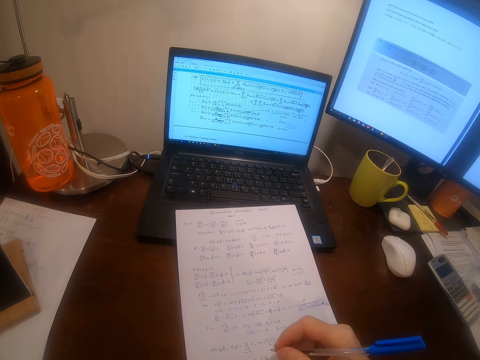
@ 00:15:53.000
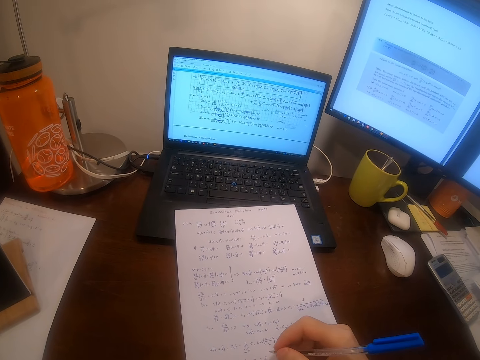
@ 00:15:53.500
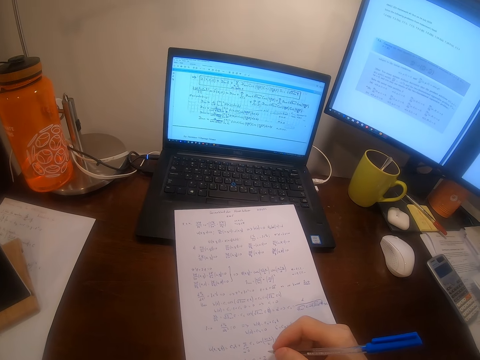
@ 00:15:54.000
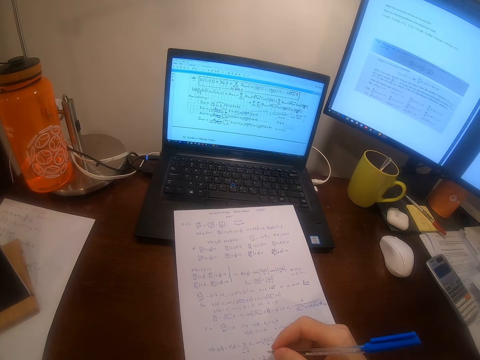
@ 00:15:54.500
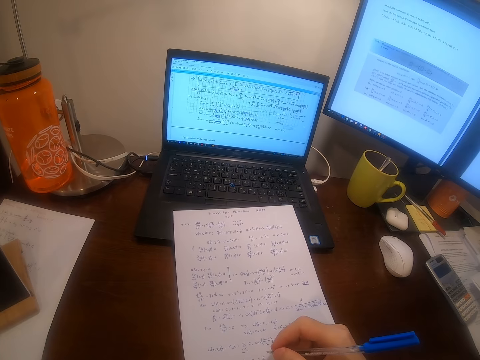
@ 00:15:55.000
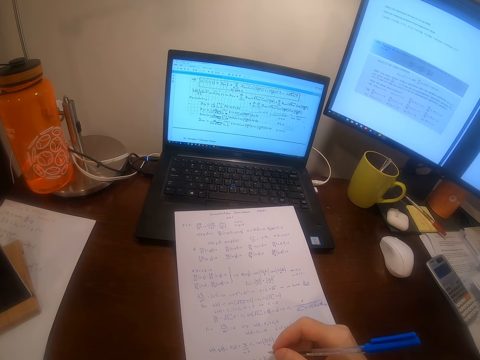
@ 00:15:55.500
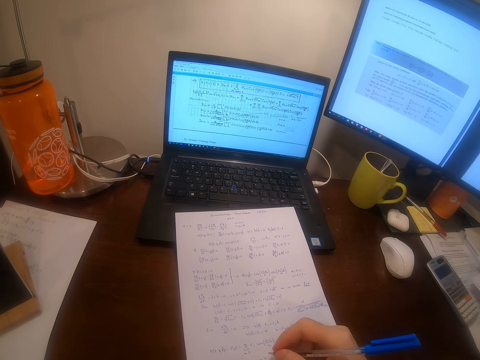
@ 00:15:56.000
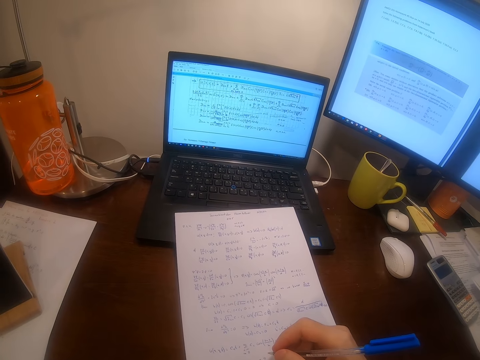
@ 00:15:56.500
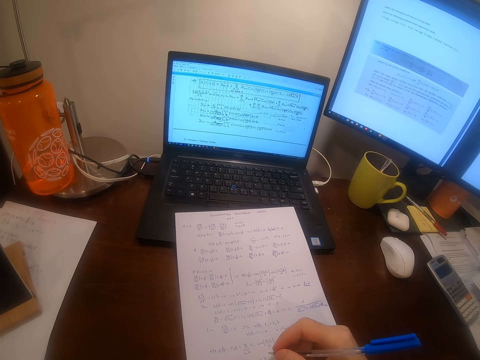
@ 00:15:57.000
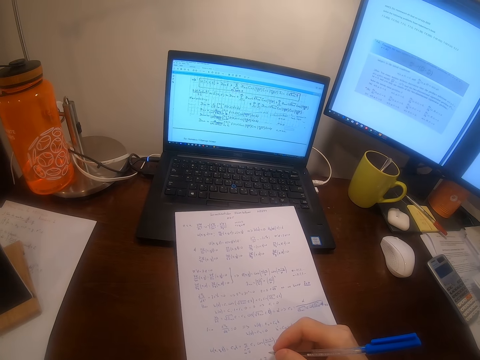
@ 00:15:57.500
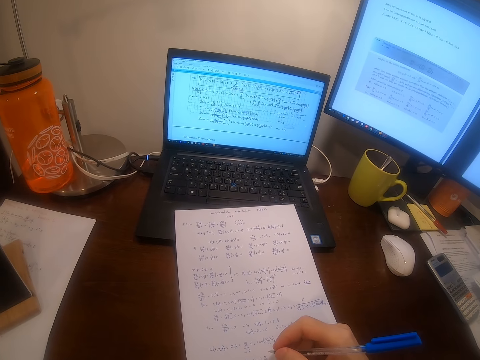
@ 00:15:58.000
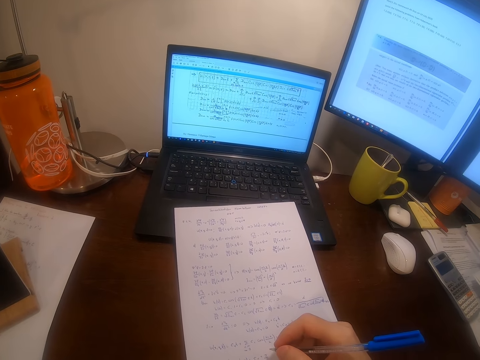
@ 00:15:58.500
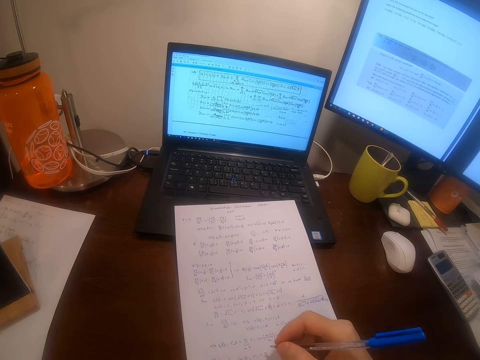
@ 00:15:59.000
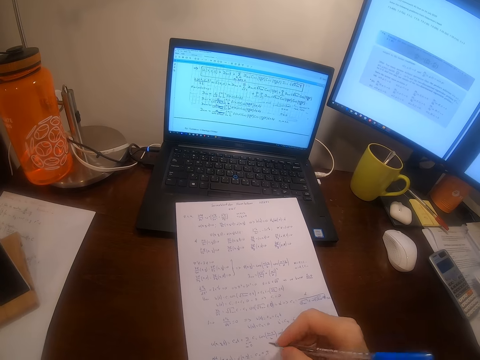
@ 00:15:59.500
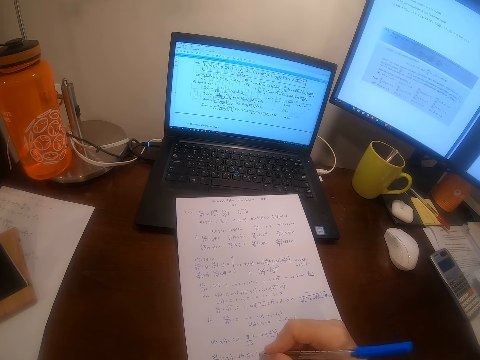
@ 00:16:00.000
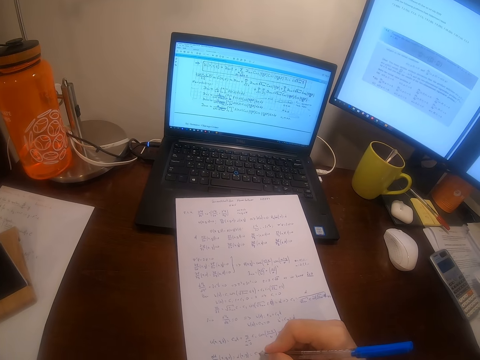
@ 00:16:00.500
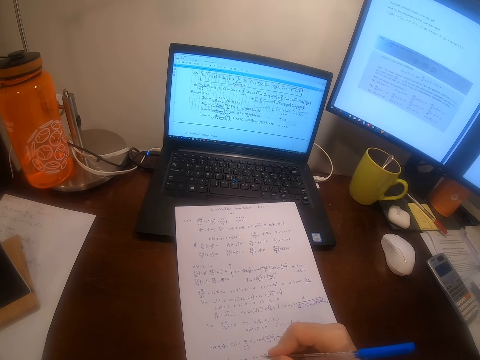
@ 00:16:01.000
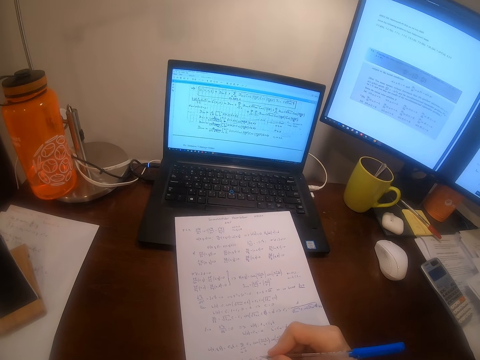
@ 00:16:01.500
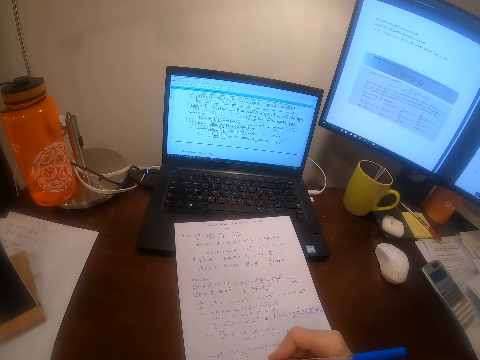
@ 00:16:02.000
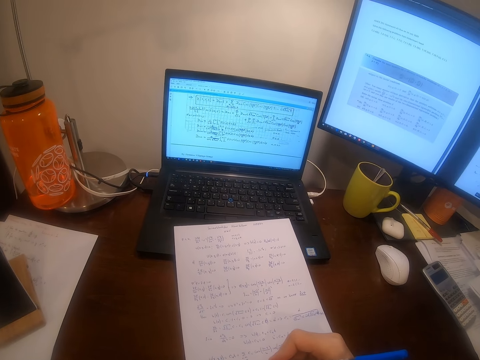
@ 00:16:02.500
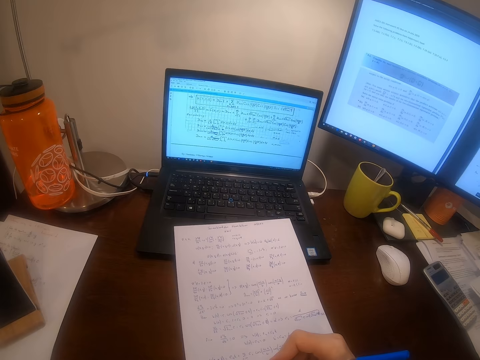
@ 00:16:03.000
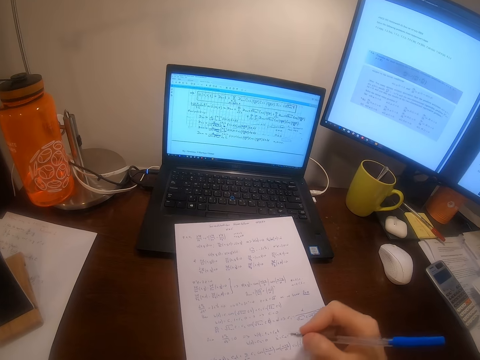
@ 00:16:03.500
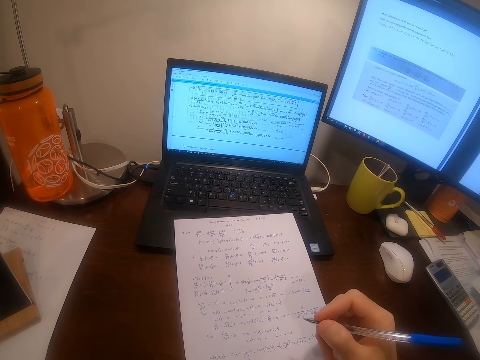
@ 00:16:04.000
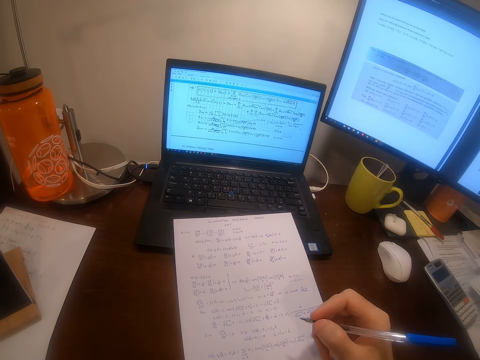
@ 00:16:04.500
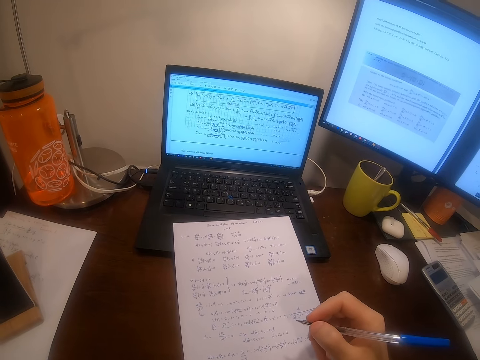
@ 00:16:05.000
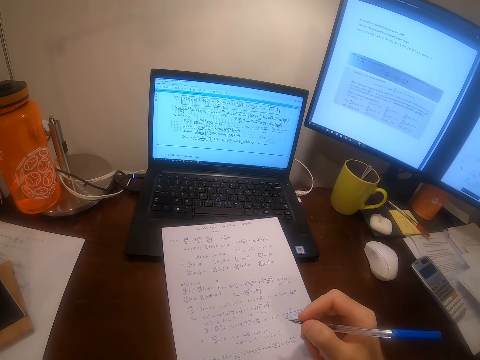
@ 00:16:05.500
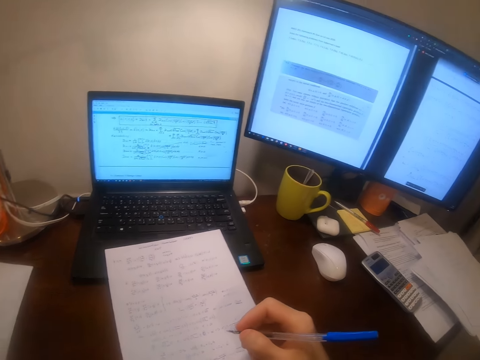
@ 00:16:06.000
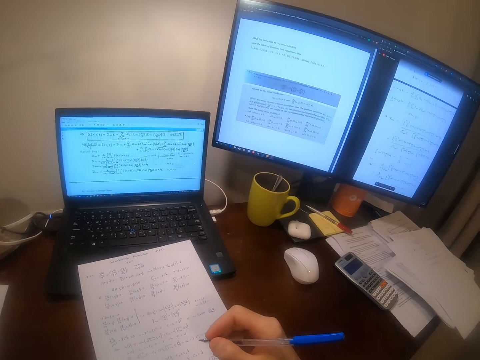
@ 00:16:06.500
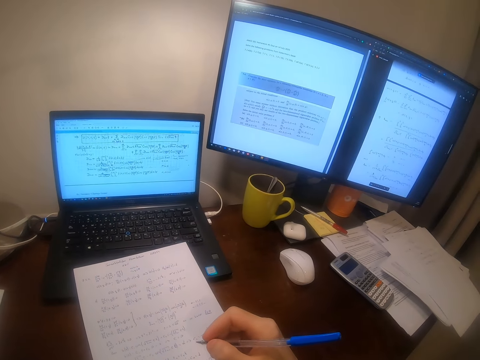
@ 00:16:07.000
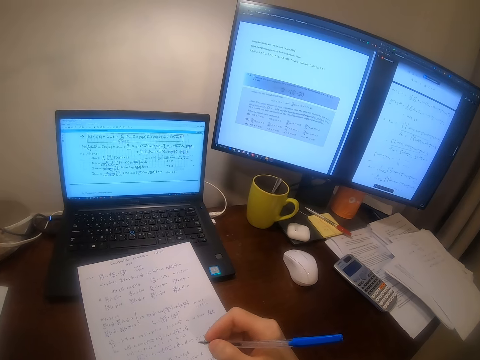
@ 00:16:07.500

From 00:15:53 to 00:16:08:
The camera wearer writes on the piece of paper with the pen. They withdraw the hand from the paper.

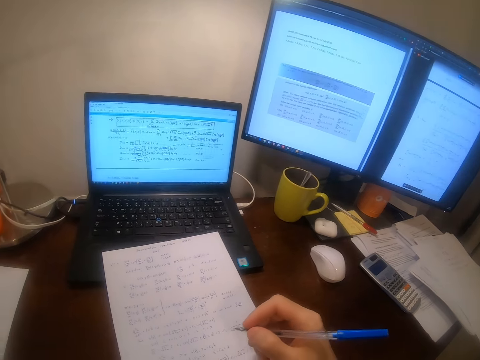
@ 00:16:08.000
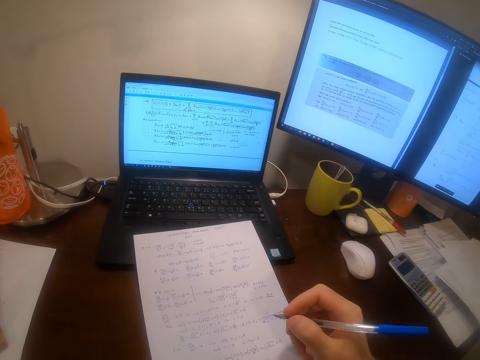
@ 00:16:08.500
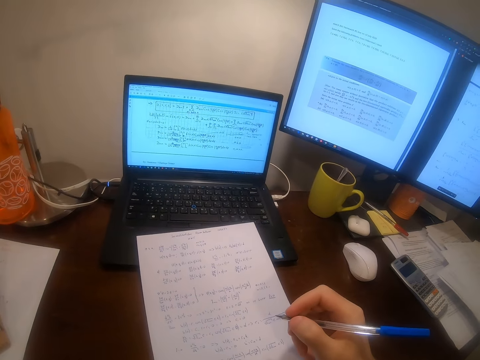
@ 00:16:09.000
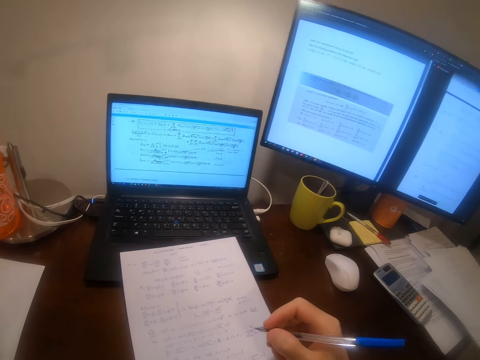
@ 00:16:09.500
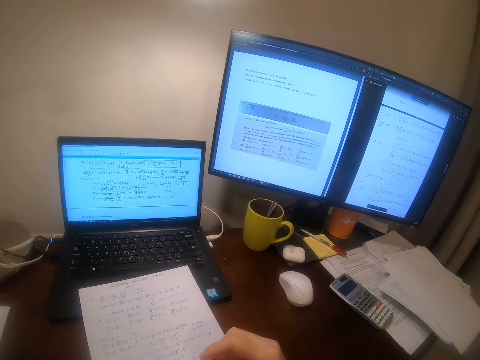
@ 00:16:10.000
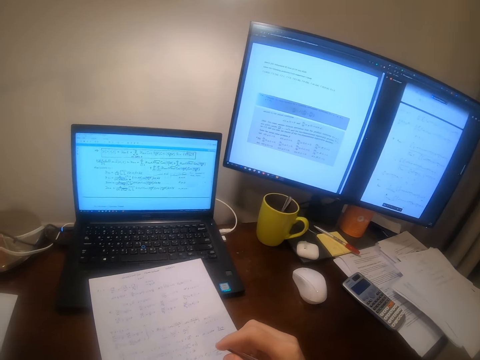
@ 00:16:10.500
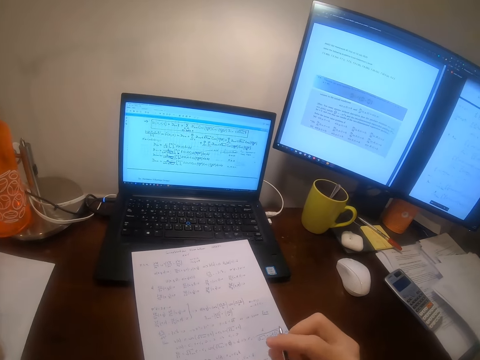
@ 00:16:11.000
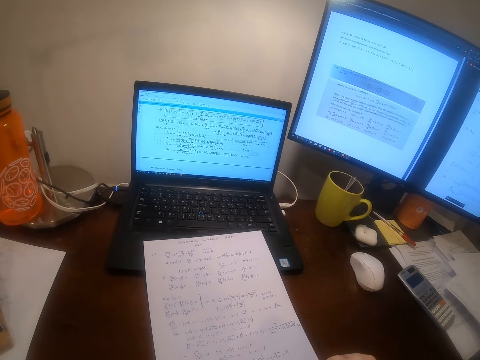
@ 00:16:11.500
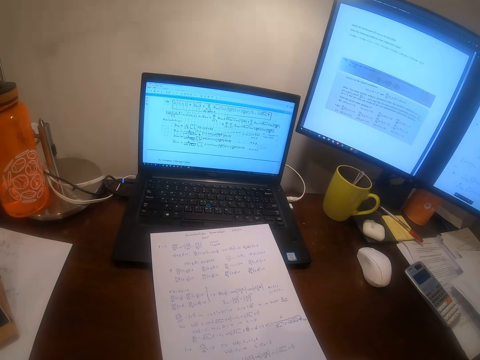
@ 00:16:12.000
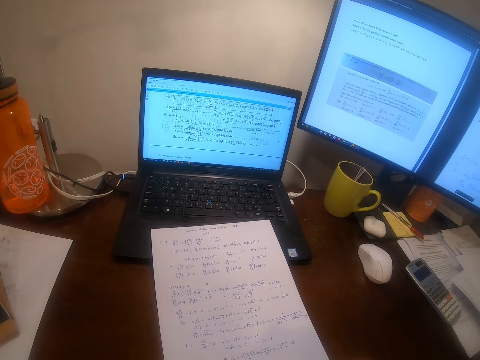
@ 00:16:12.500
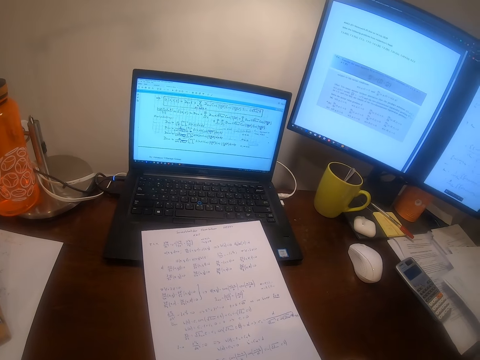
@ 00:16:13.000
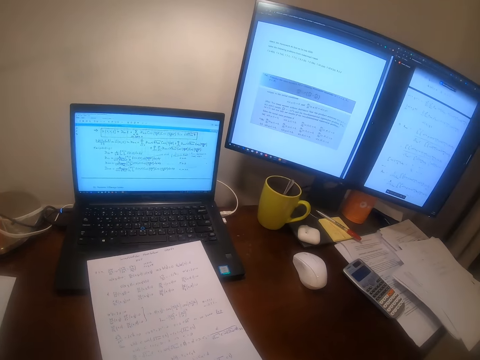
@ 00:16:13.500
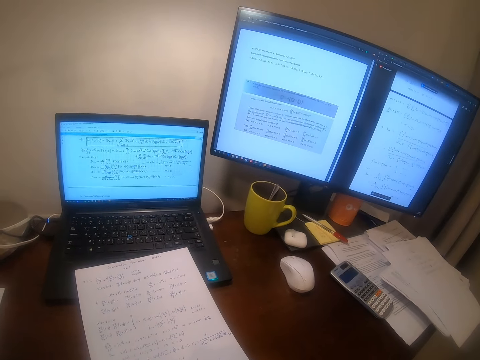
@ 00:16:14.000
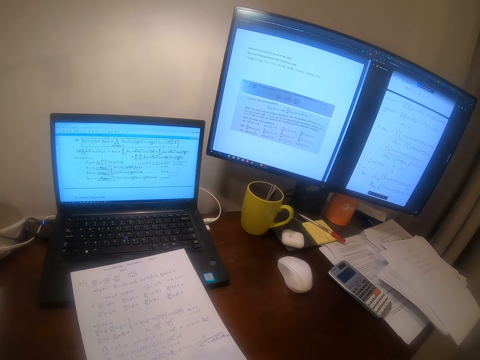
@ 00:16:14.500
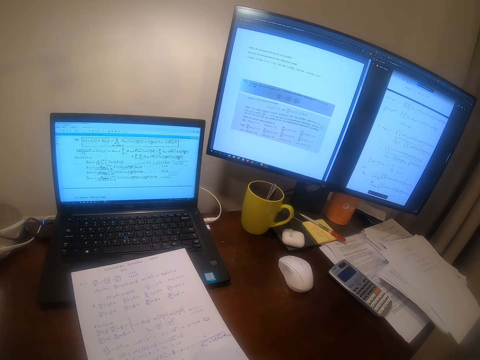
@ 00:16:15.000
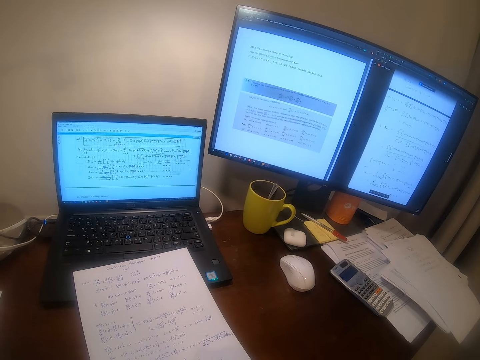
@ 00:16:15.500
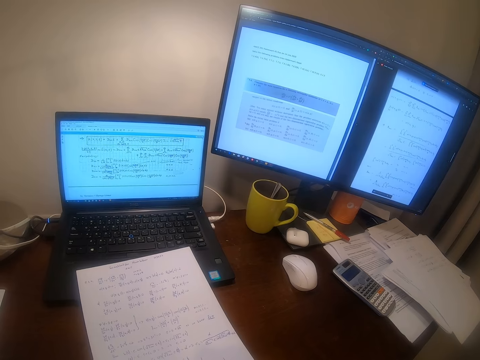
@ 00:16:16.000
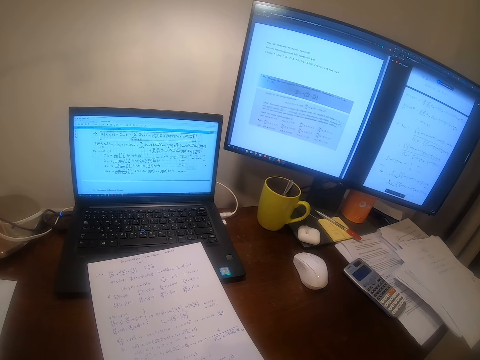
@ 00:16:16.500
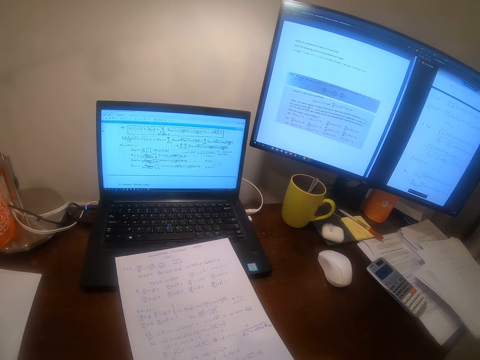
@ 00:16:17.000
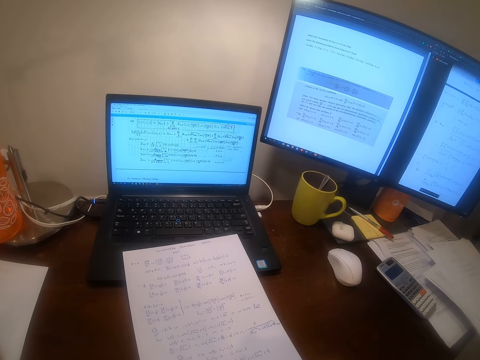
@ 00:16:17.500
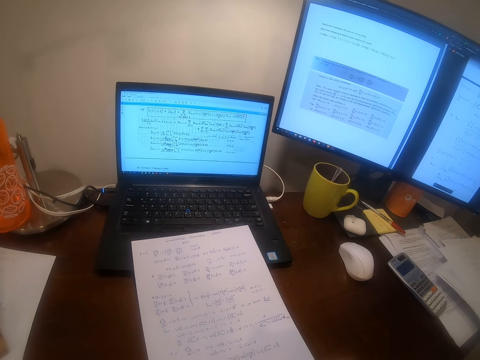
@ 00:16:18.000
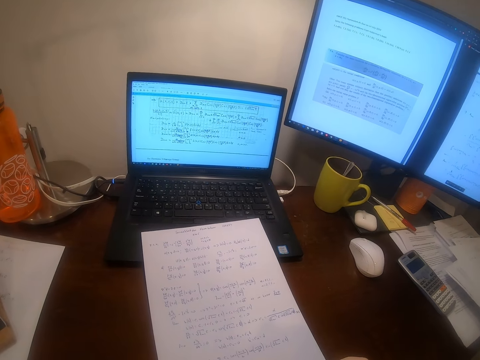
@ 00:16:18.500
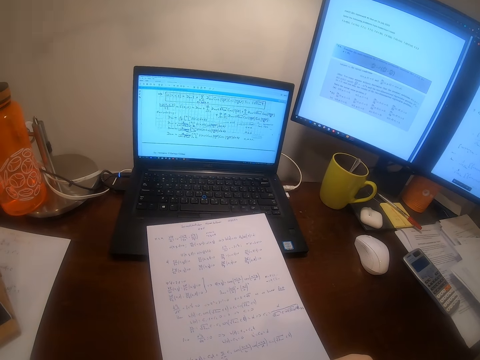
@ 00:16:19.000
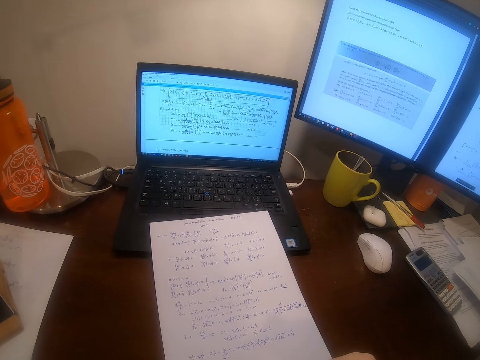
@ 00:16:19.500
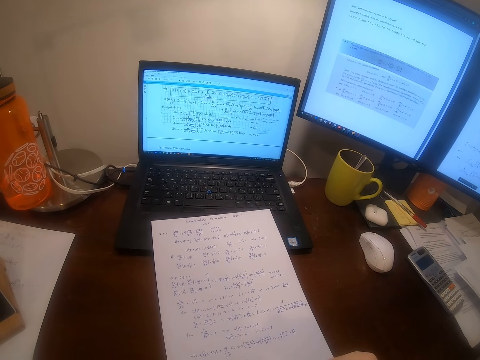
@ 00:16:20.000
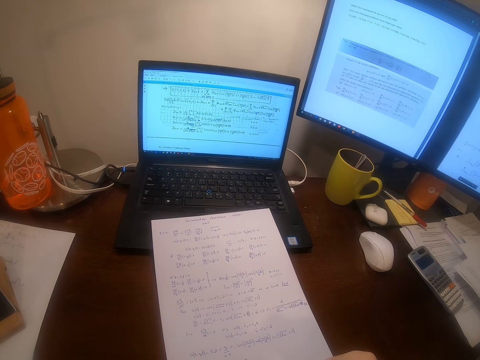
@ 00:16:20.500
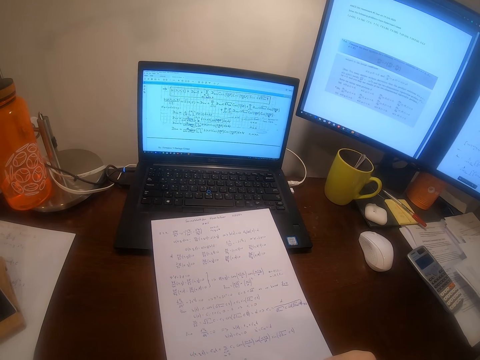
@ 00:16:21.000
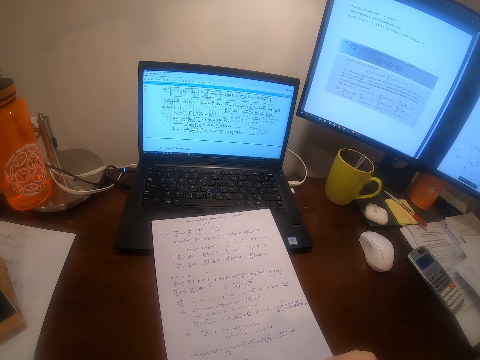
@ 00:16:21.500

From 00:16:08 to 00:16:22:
The camera wearer returns the hand to the paper. They withdraw the hand from the paper. They return the hand to the paper.
